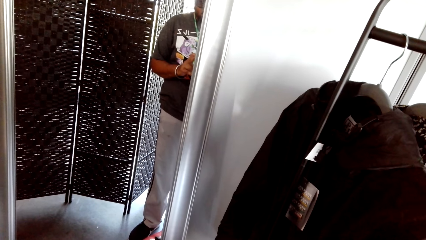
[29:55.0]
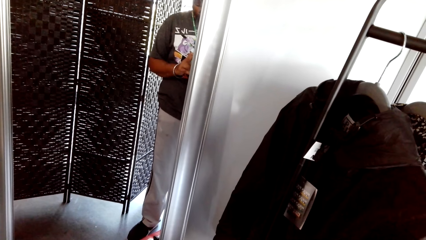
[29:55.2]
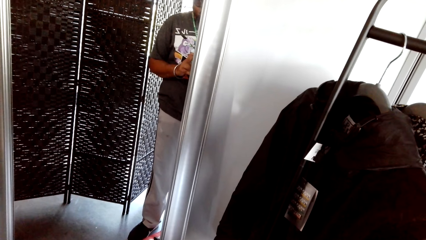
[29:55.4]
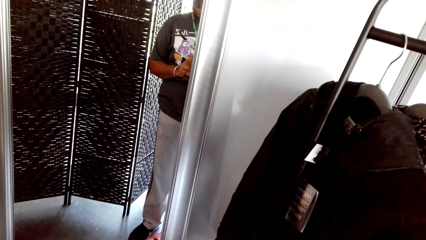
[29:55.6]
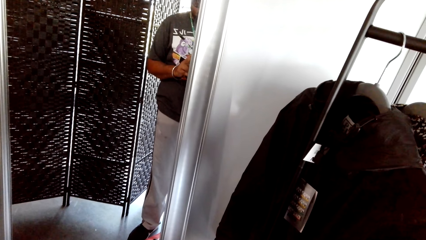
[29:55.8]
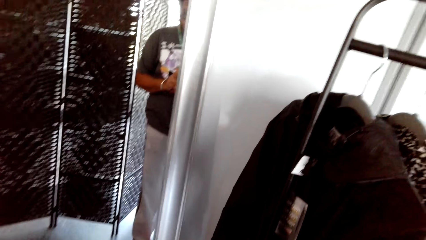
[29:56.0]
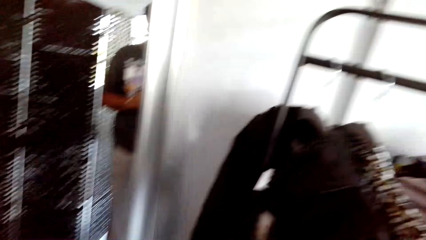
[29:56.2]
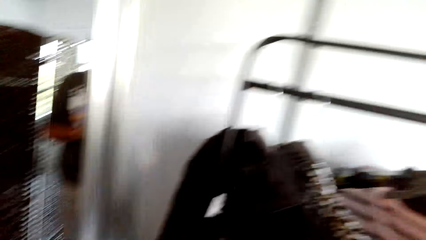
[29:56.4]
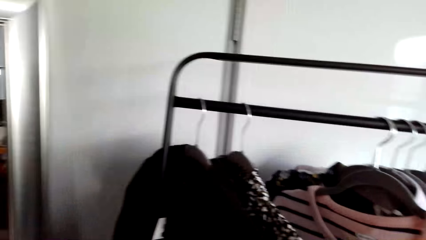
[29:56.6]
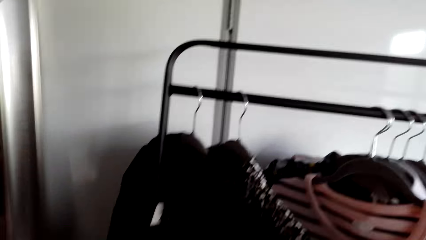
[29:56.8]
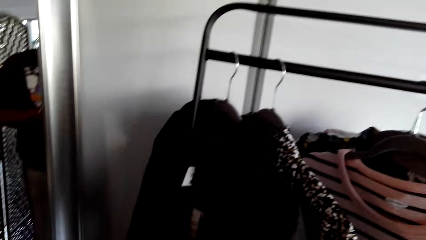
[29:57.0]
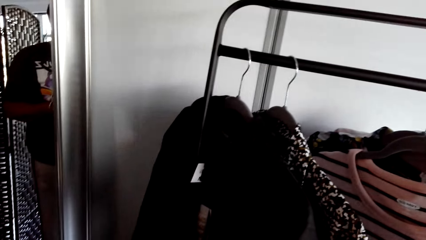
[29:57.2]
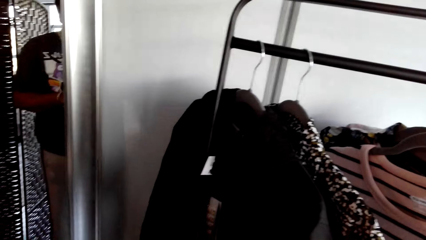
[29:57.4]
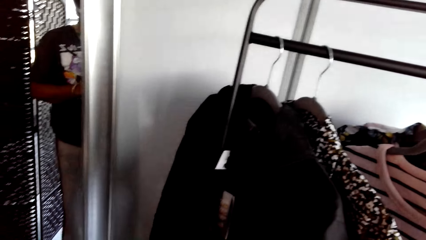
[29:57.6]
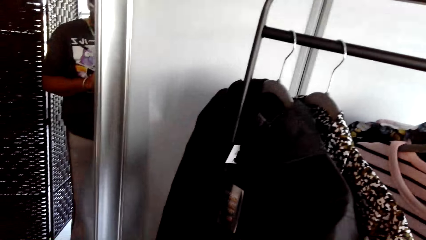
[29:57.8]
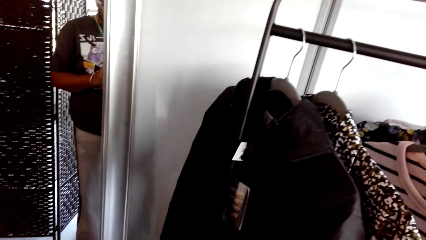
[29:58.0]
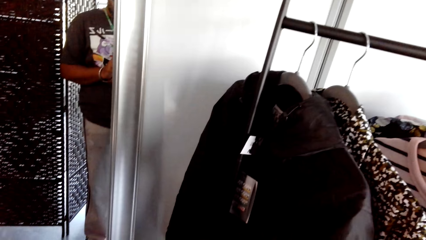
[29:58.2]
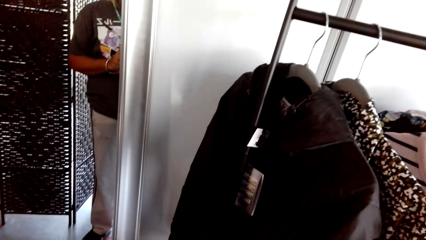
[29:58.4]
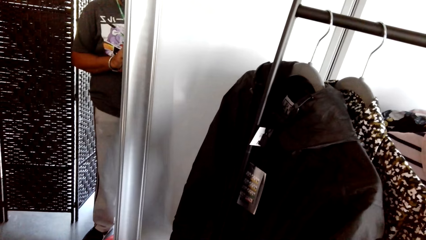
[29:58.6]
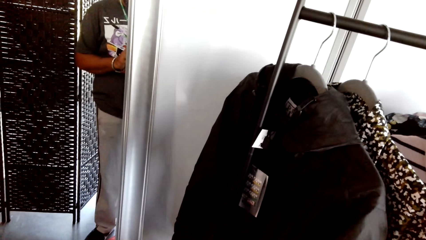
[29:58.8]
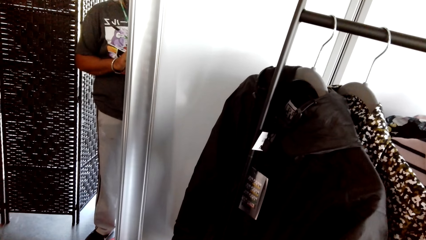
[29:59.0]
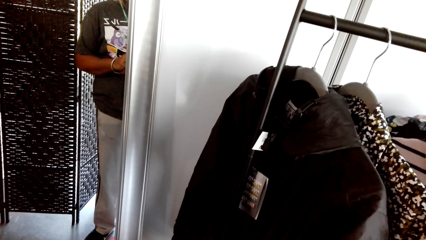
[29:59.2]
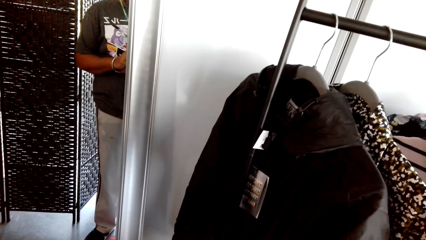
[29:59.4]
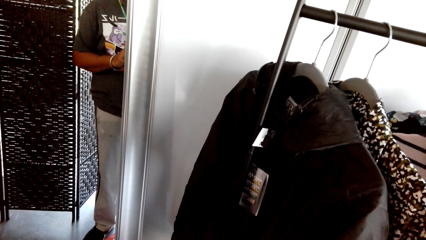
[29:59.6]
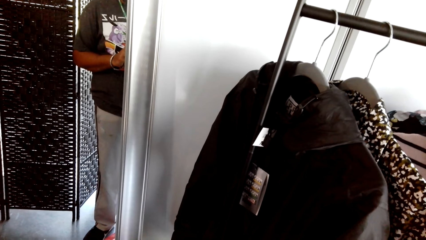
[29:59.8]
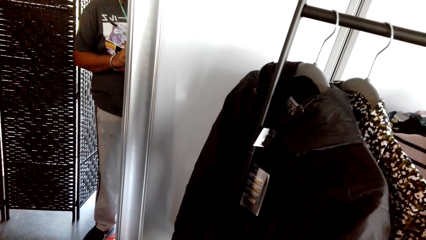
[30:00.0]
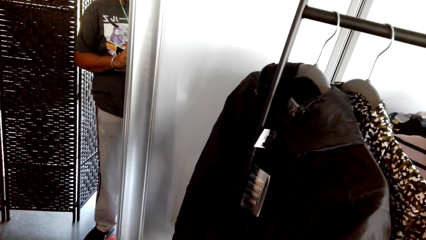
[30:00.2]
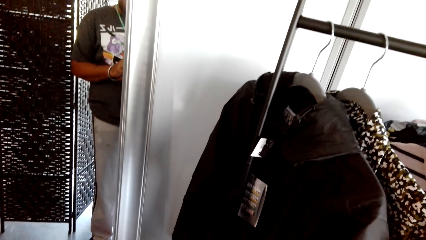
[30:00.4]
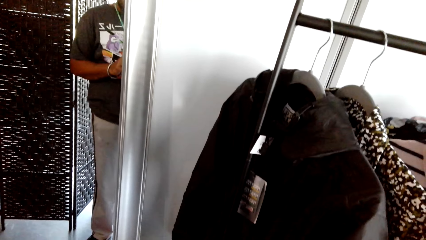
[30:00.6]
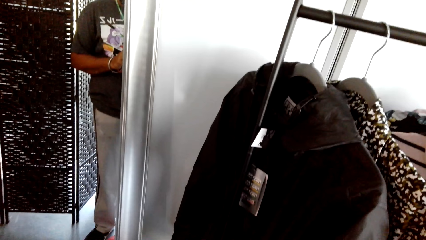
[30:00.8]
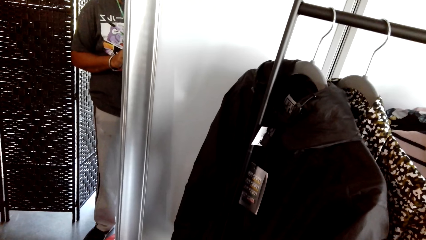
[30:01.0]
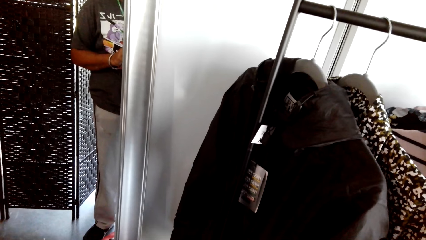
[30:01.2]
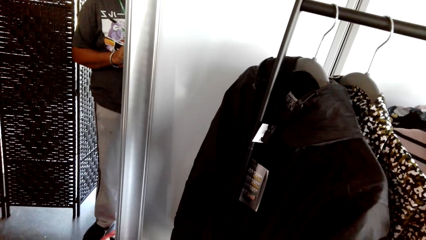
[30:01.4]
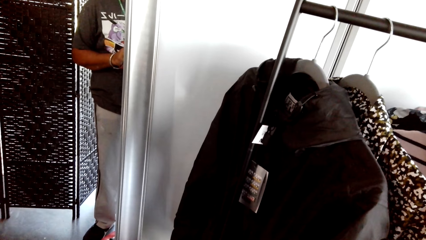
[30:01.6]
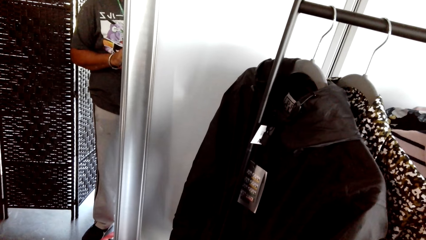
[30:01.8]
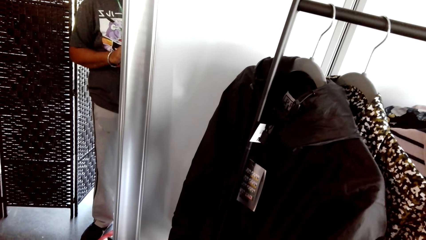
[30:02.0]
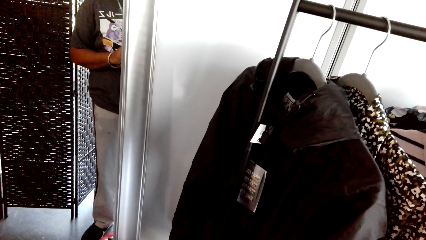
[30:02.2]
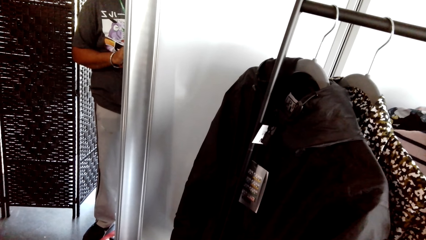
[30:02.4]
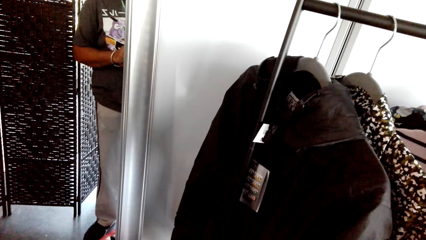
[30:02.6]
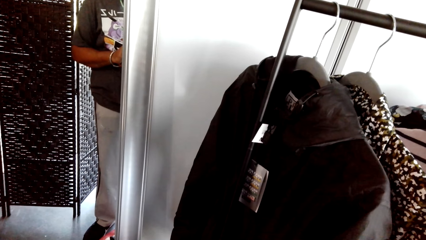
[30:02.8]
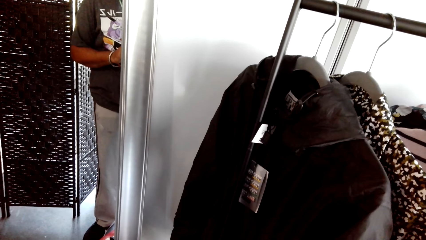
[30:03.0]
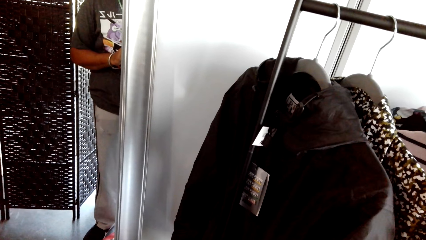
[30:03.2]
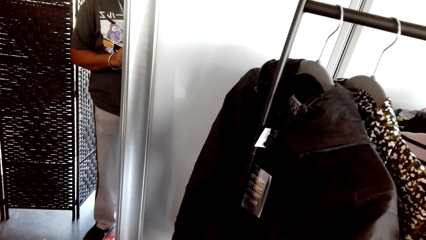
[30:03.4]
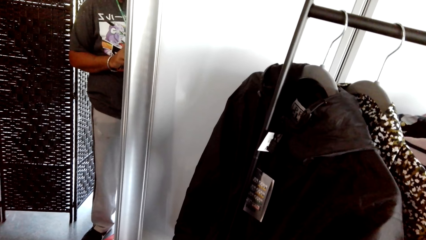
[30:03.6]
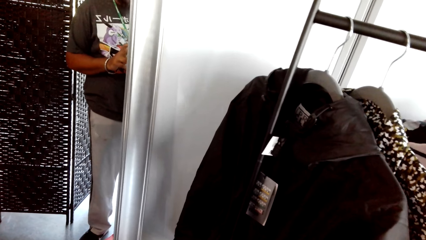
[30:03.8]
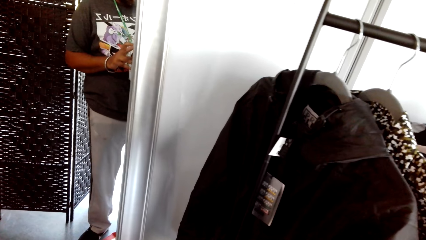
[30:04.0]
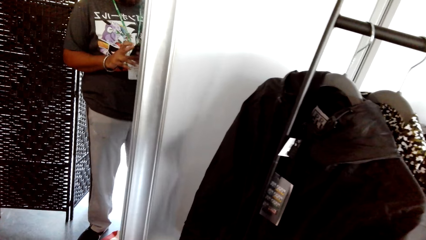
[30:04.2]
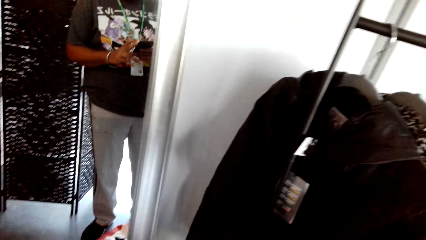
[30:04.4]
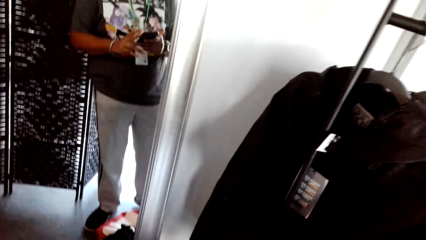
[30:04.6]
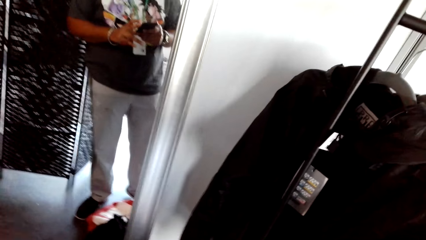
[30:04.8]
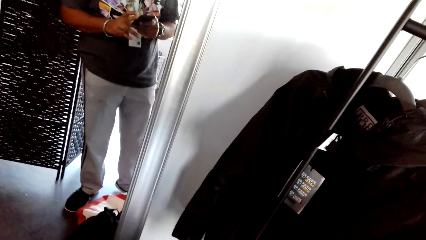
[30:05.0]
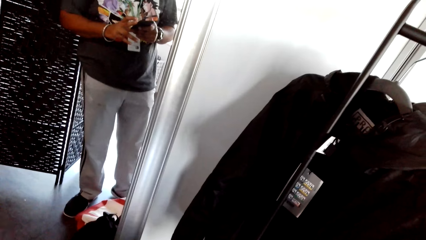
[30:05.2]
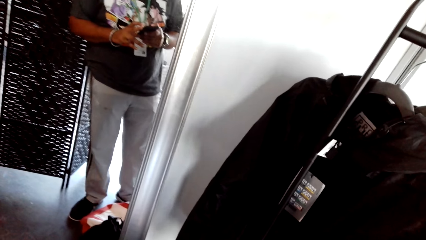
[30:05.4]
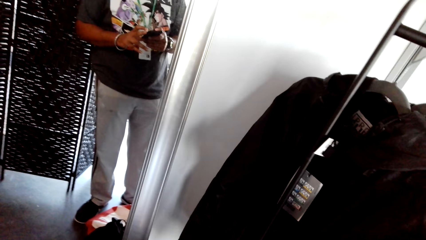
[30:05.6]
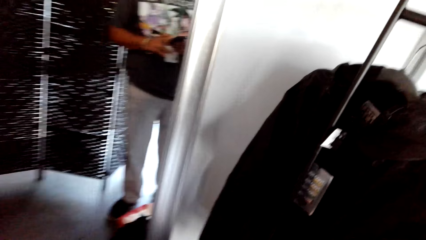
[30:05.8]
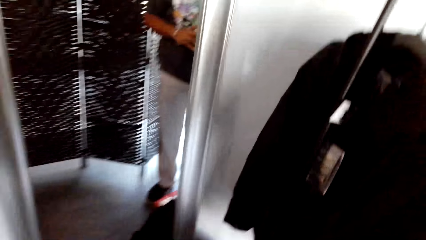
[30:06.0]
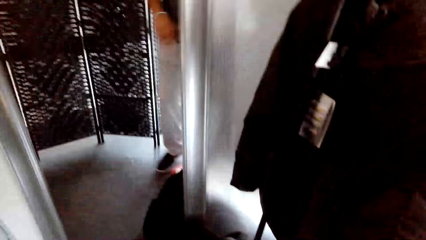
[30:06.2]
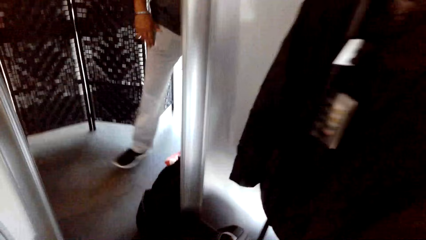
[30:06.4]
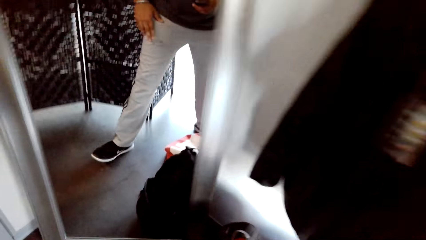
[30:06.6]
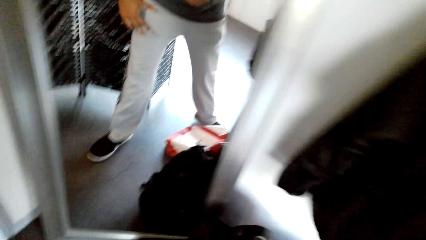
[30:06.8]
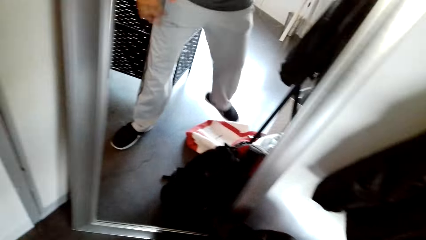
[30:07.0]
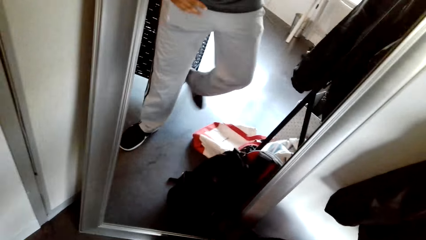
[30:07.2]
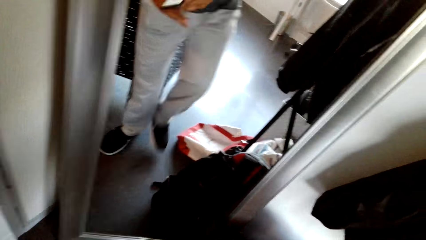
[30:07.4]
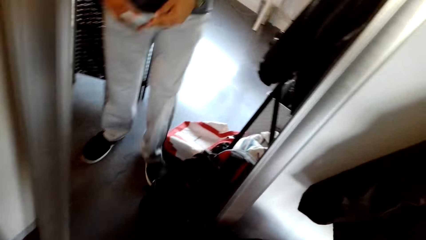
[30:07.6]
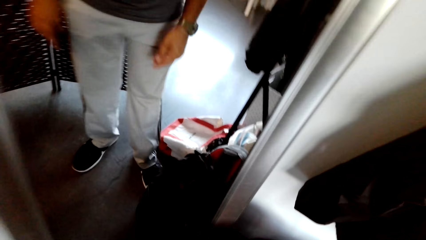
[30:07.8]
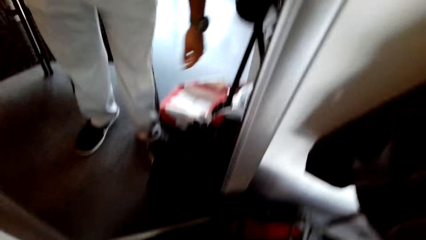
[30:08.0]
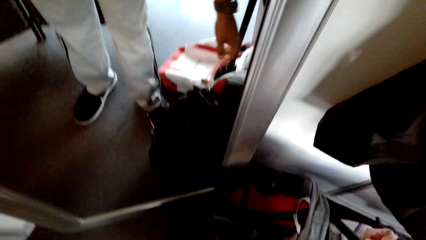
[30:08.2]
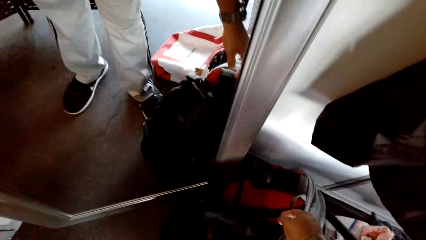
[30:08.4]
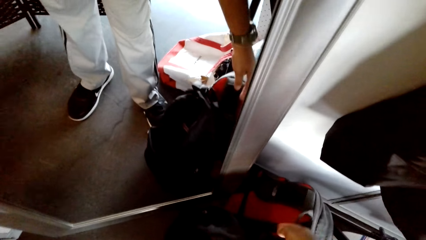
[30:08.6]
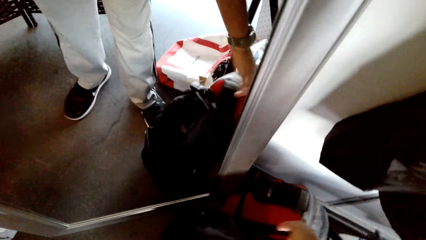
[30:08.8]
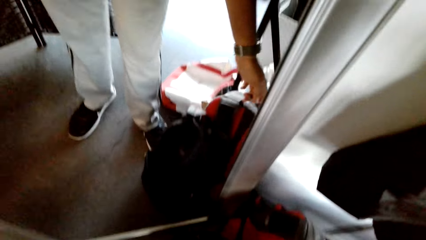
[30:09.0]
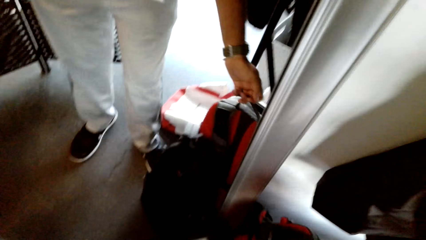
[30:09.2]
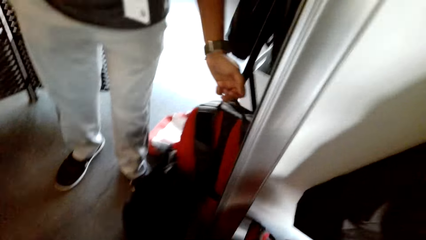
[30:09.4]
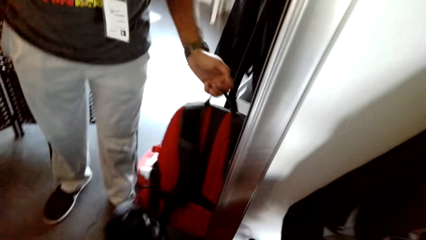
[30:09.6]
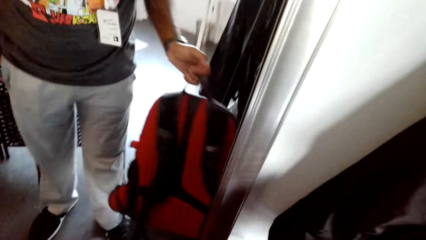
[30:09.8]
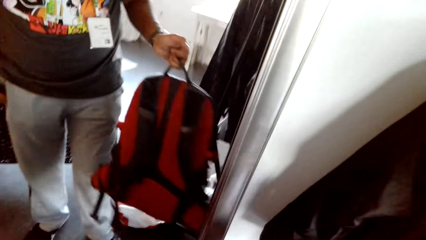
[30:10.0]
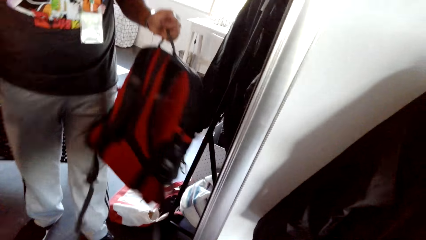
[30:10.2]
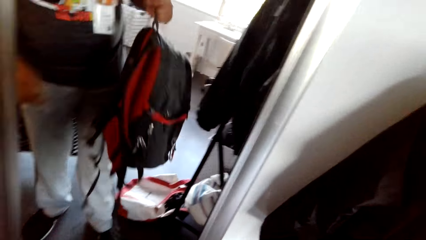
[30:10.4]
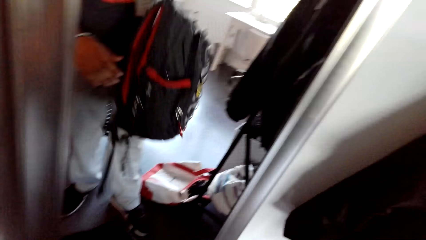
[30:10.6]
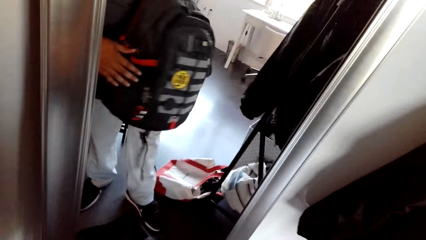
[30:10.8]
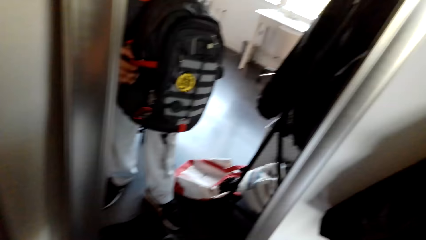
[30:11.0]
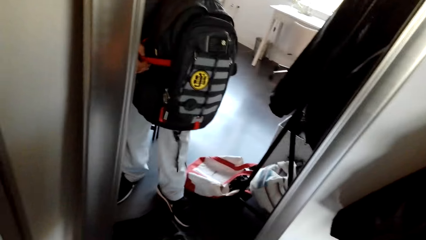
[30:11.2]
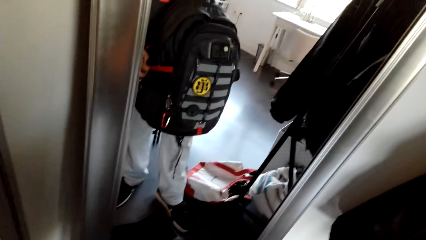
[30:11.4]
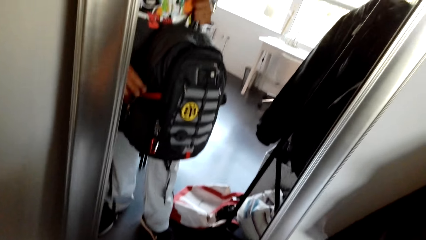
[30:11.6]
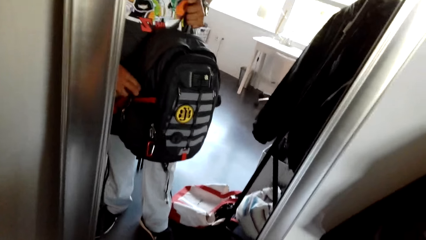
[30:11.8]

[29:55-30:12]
The camera wearer picks up a bag.
